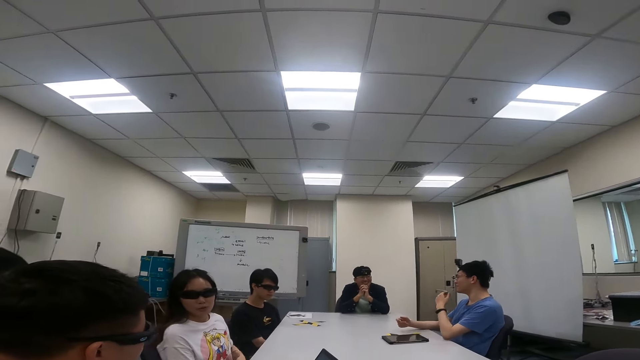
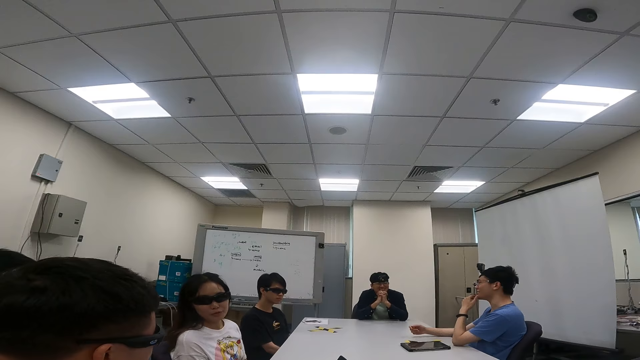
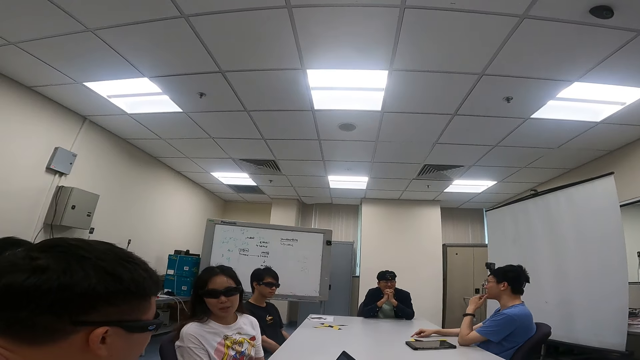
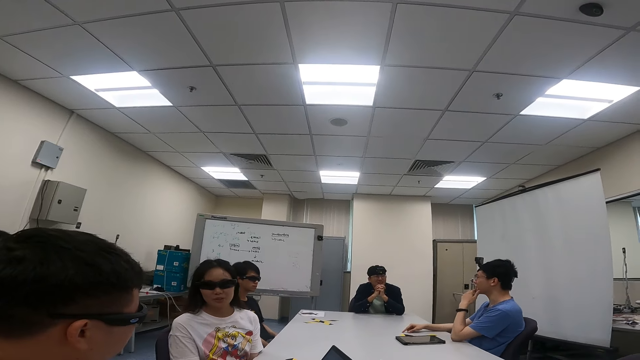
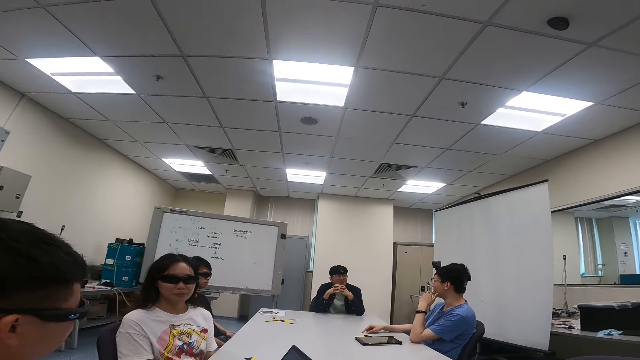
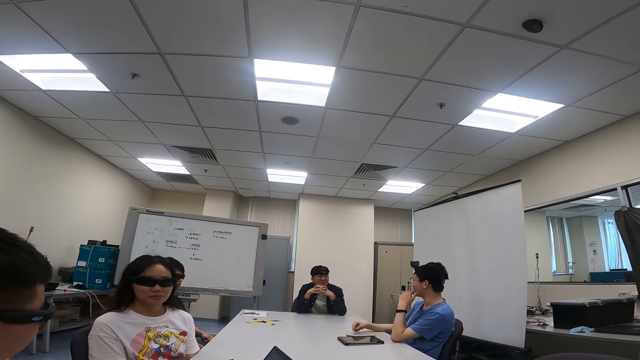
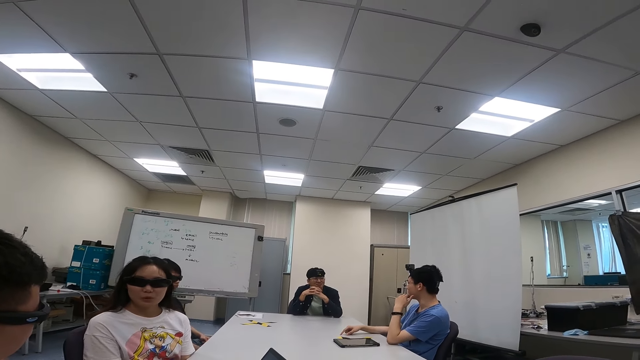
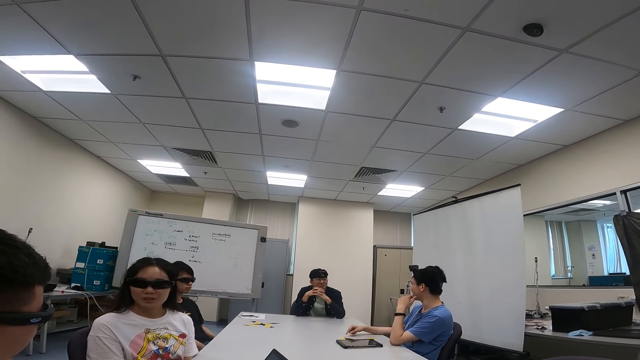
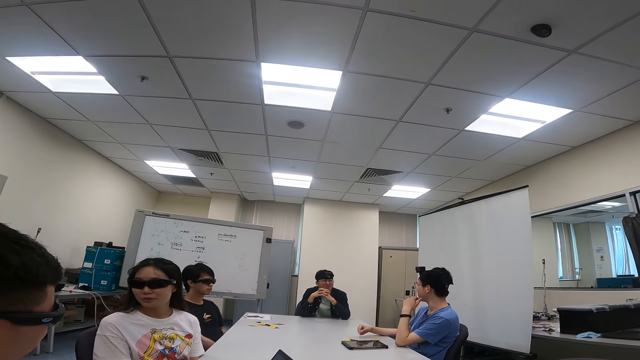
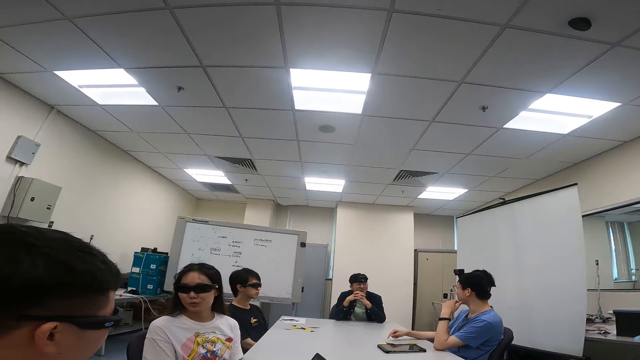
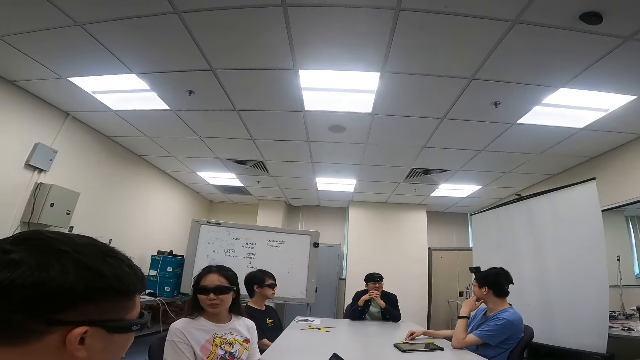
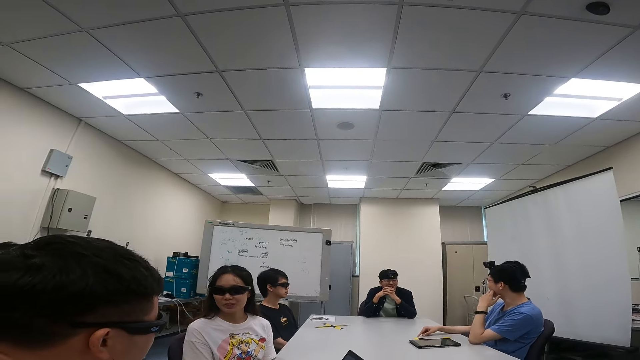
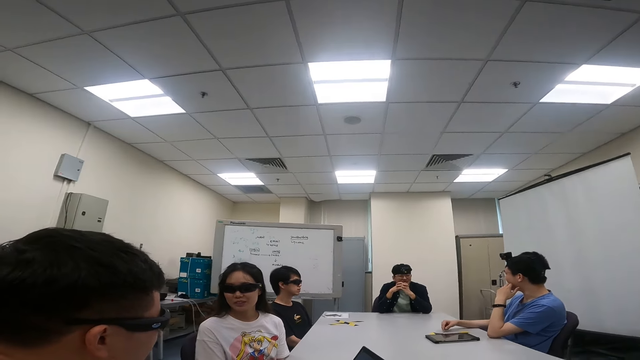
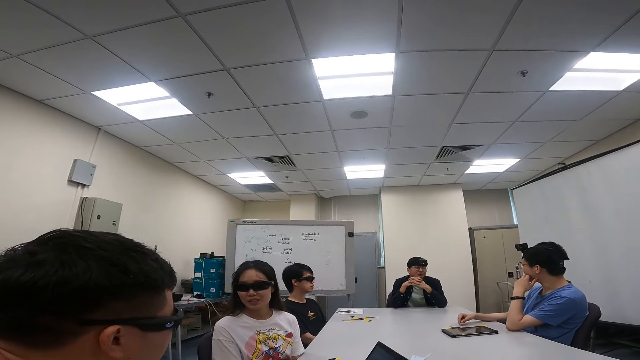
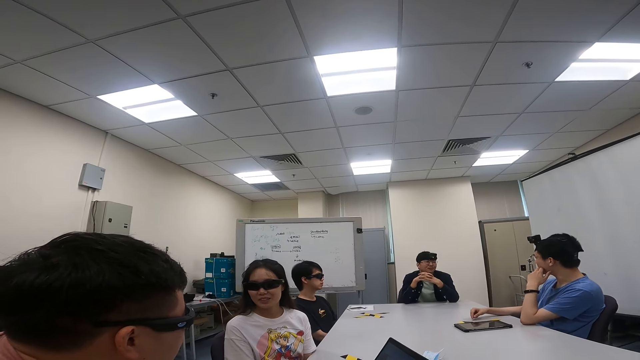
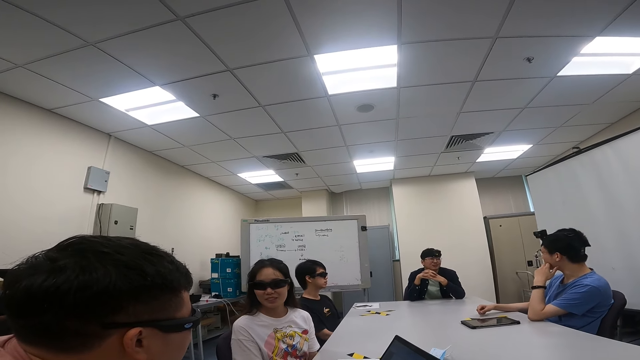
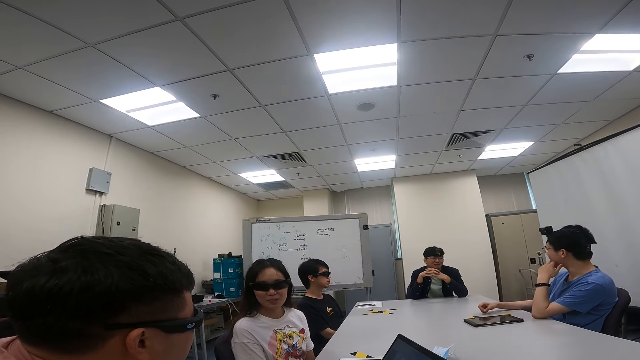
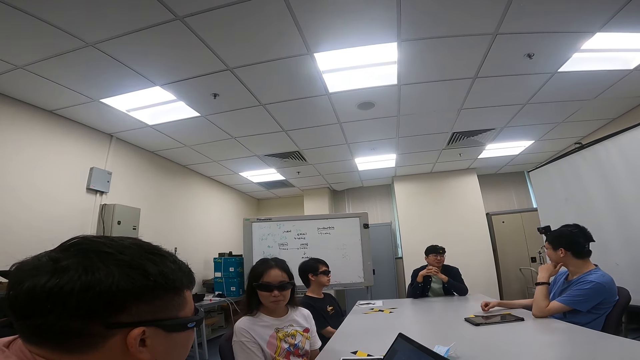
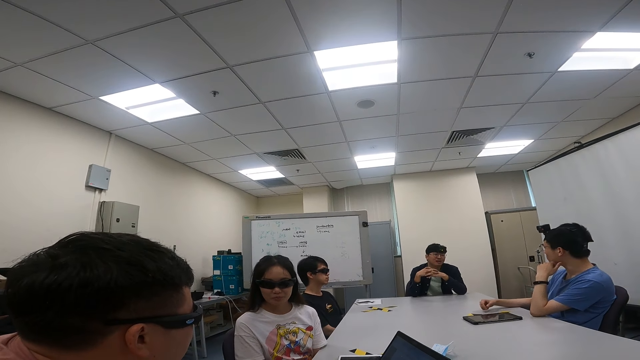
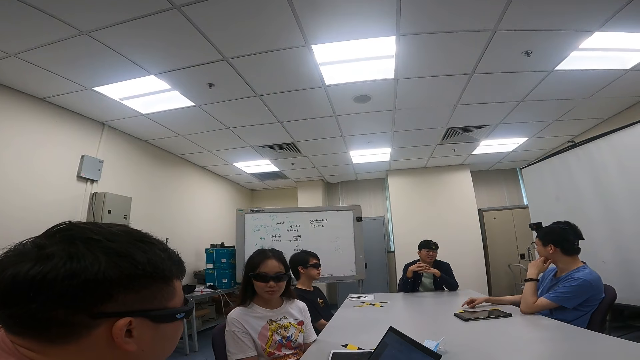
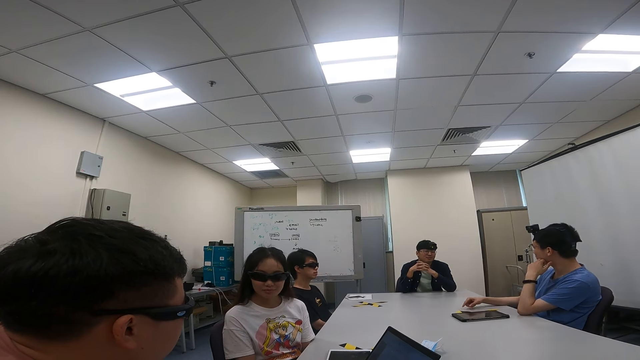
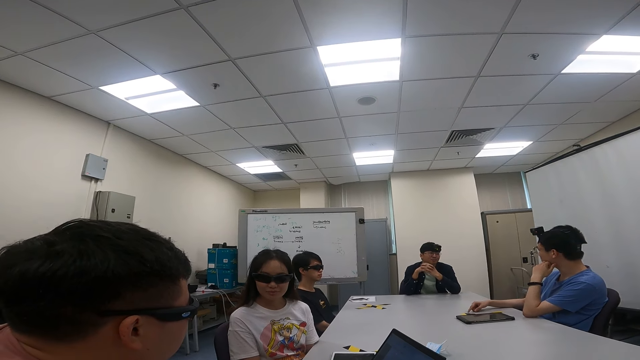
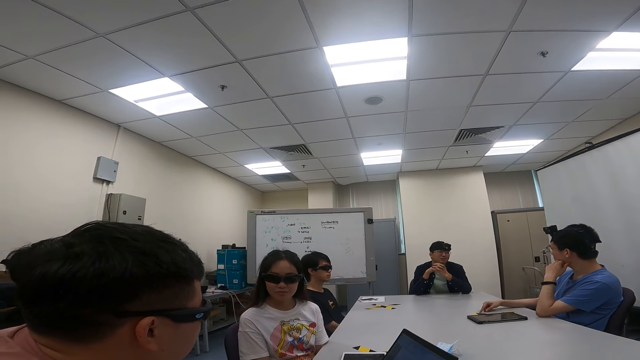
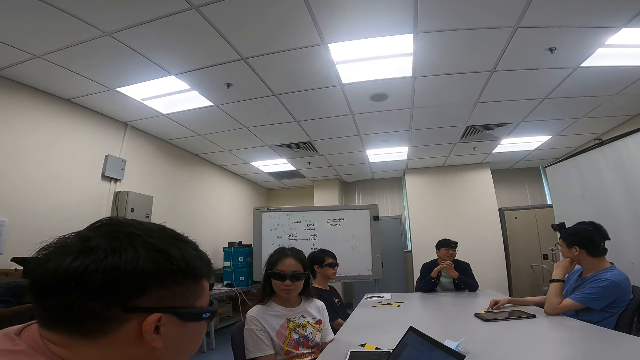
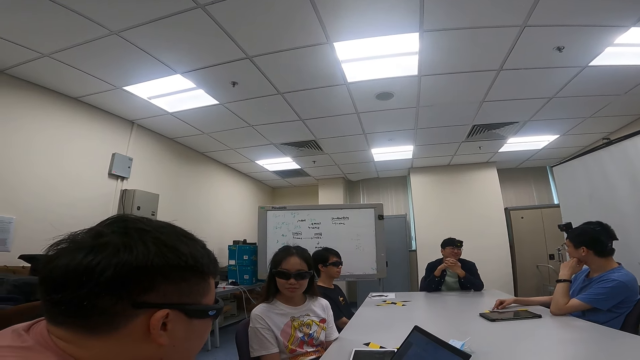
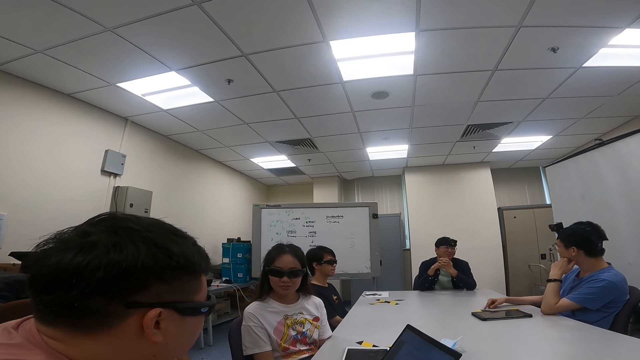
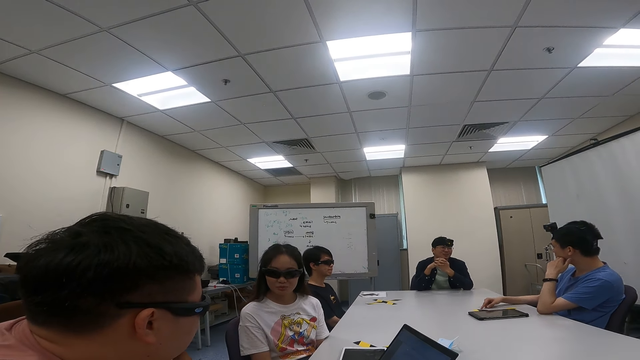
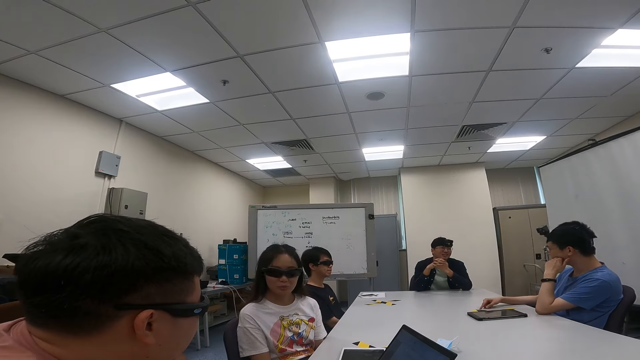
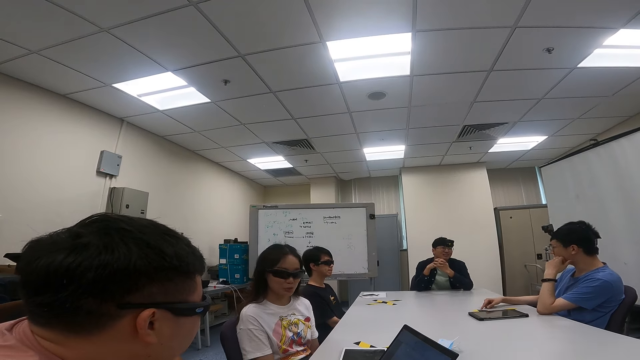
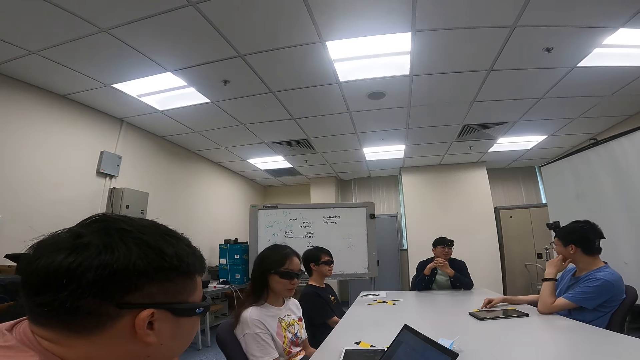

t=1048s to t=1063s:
A person talks to the camera wearer and to two other people. The camera wearer looks around. The lady looks at the other man. Another man talks with yet another man.

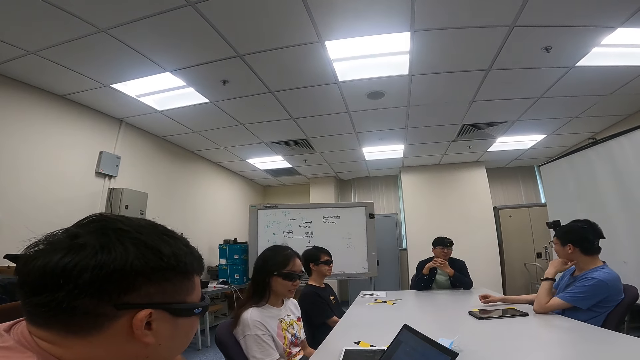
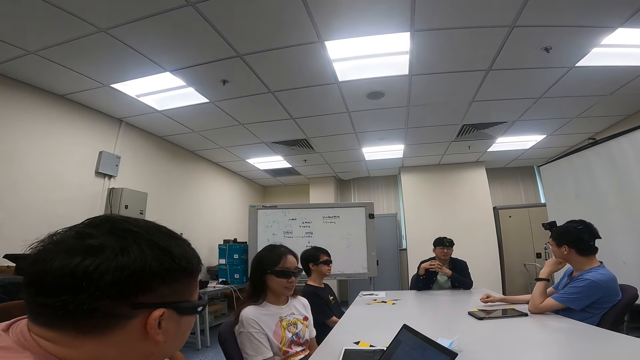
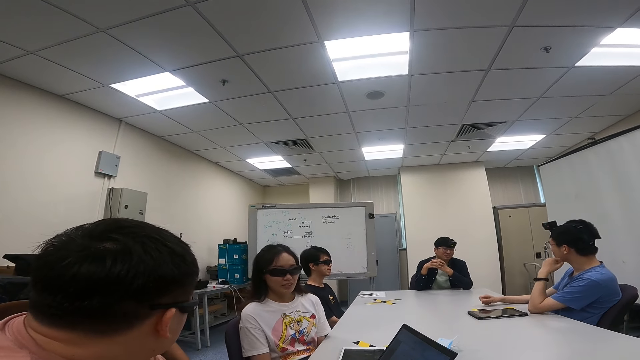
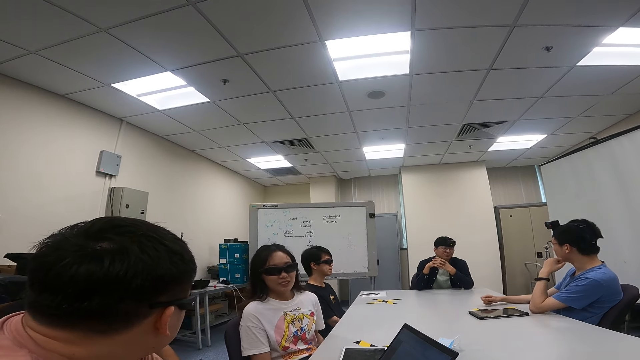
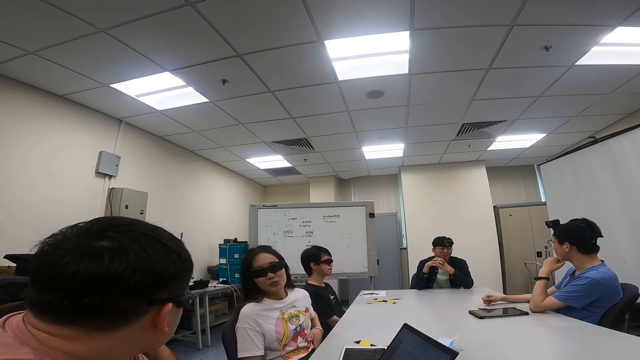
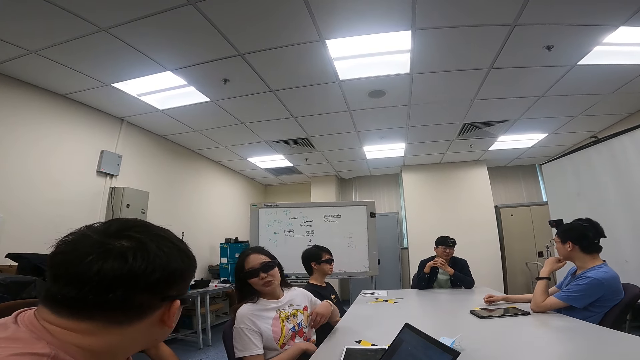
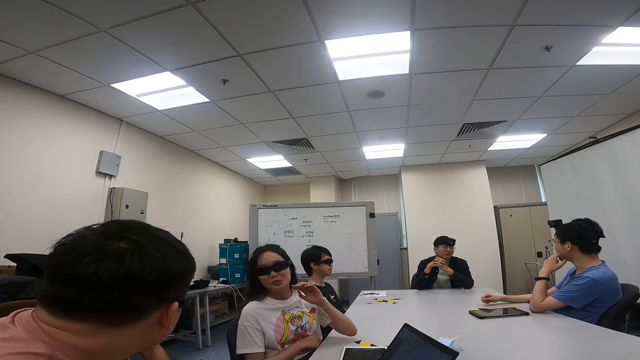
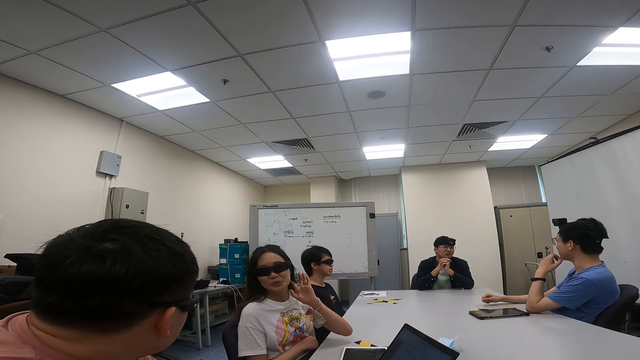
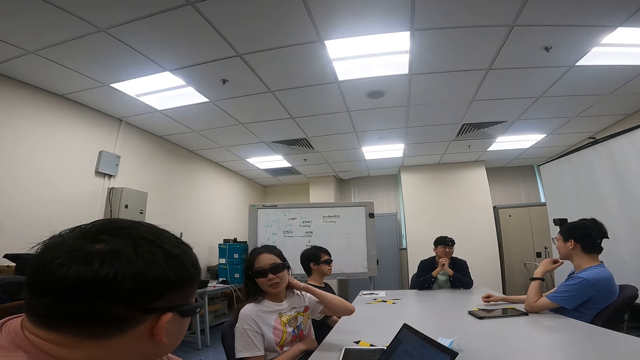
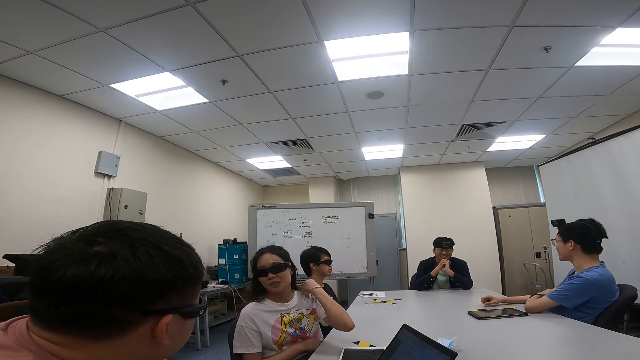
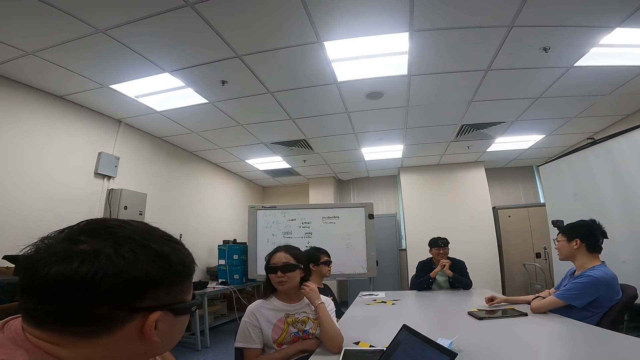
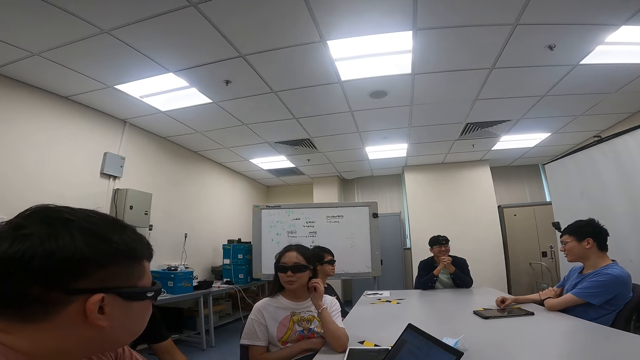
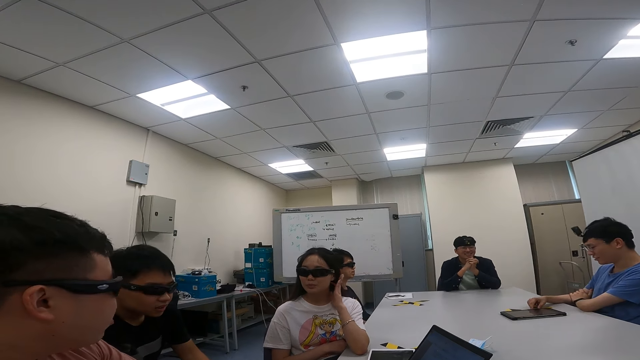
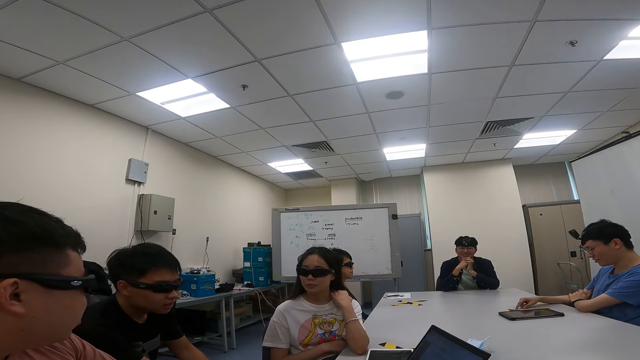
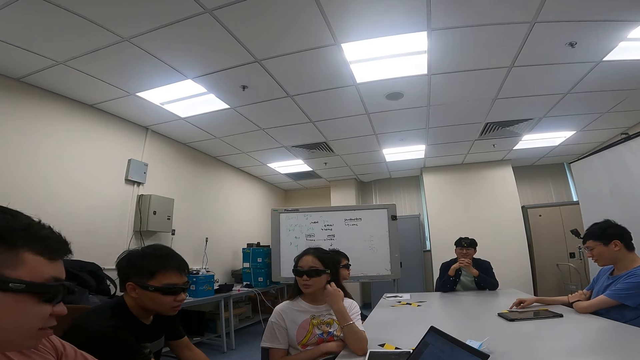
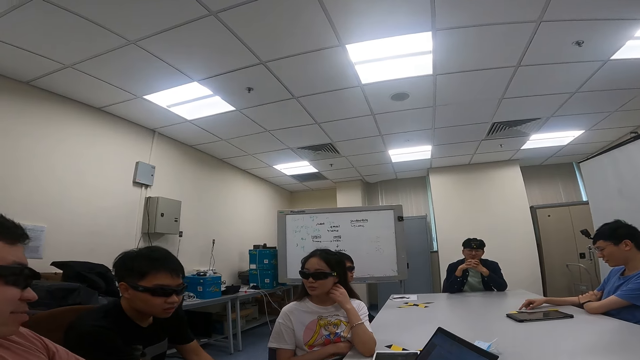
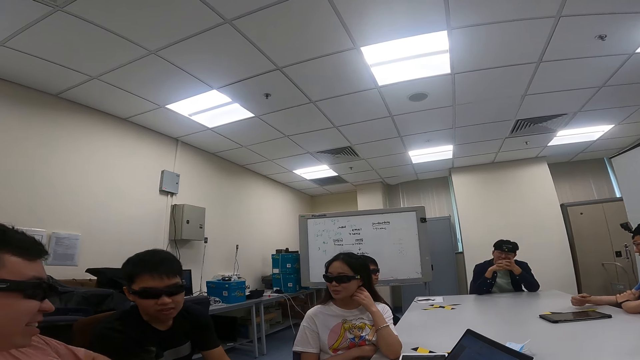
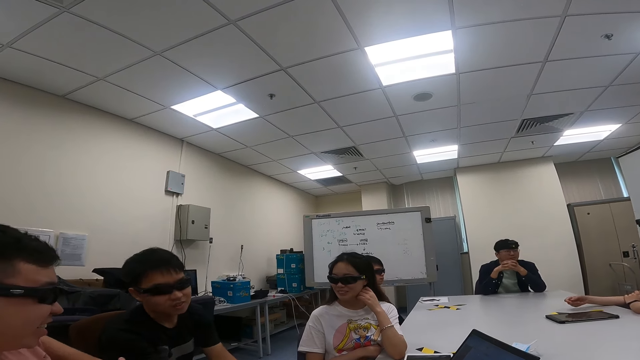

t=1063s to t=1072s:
A person touches her hair.
